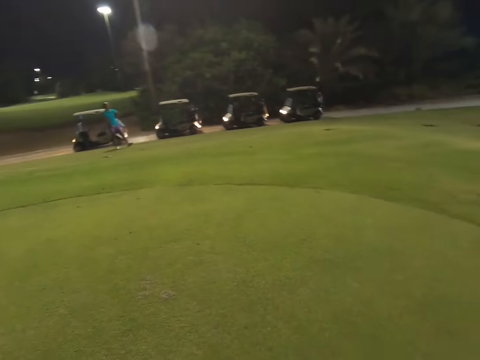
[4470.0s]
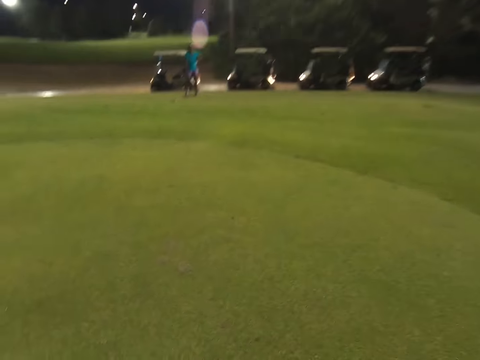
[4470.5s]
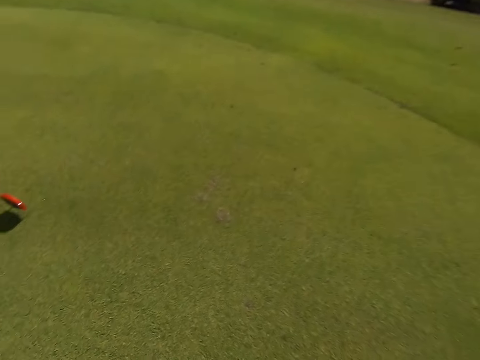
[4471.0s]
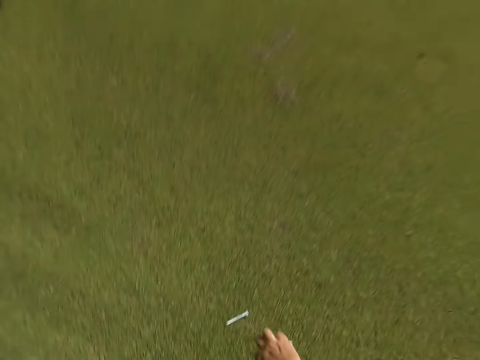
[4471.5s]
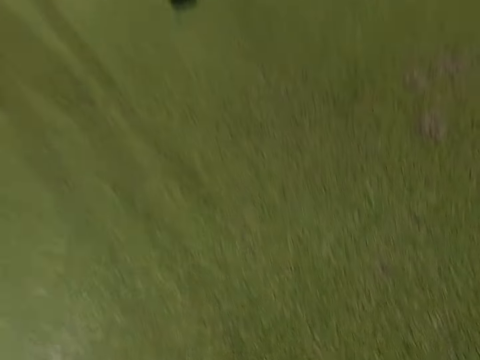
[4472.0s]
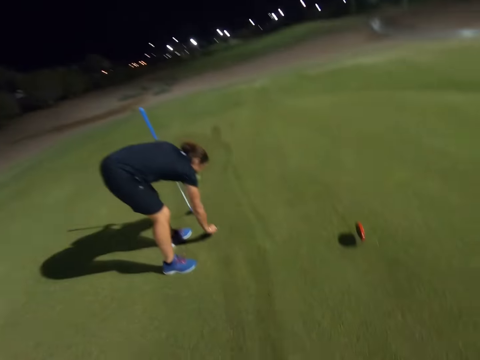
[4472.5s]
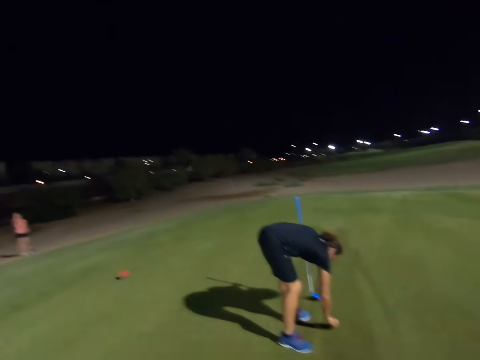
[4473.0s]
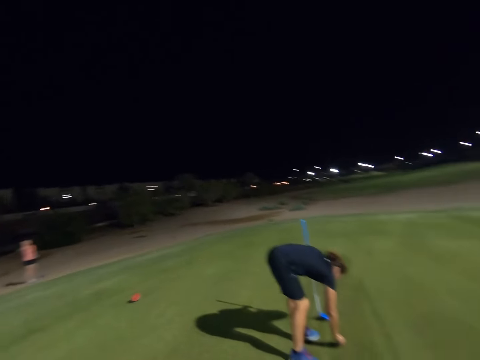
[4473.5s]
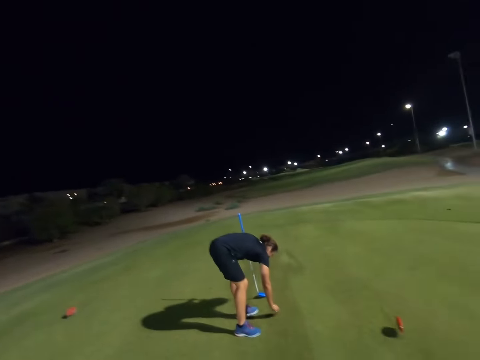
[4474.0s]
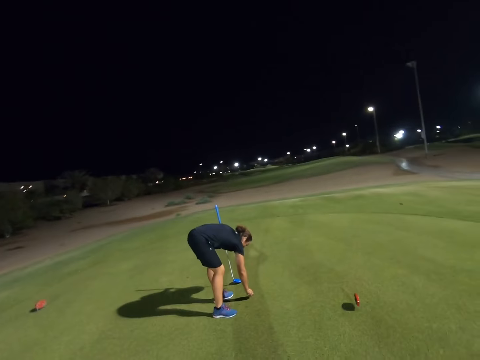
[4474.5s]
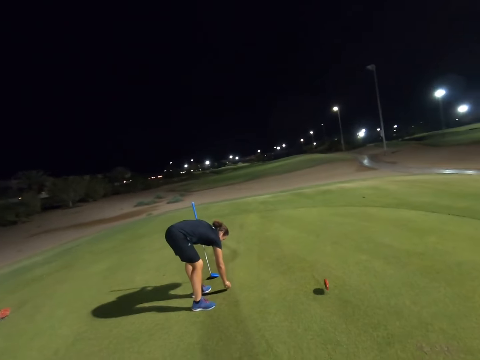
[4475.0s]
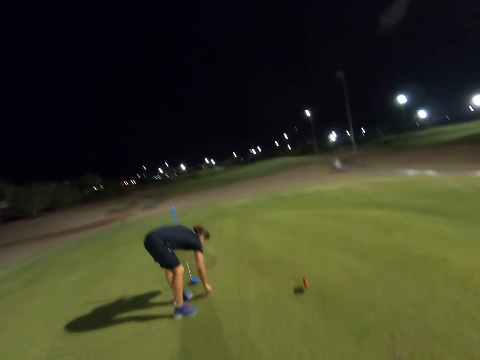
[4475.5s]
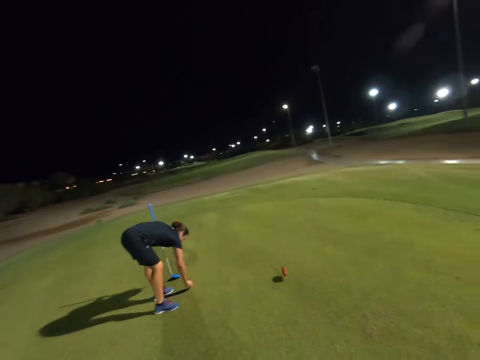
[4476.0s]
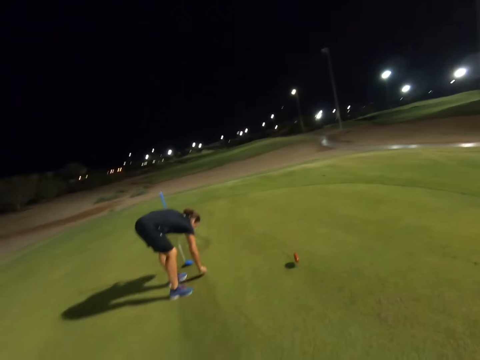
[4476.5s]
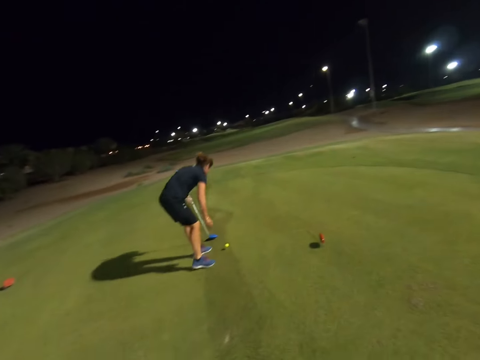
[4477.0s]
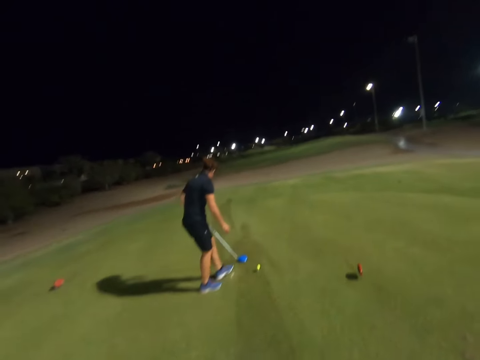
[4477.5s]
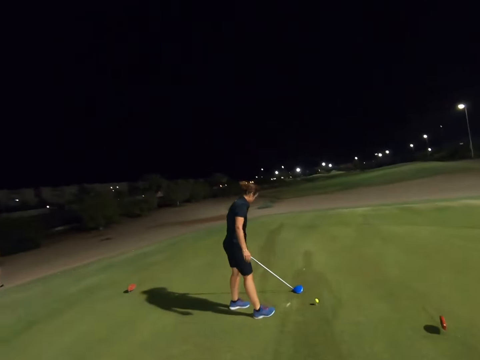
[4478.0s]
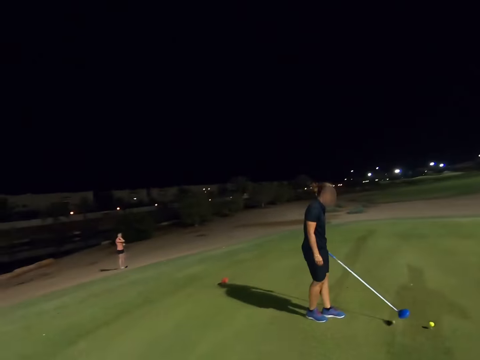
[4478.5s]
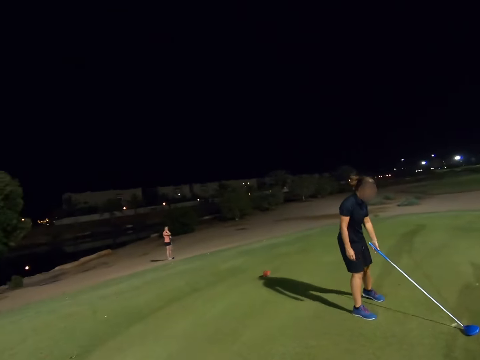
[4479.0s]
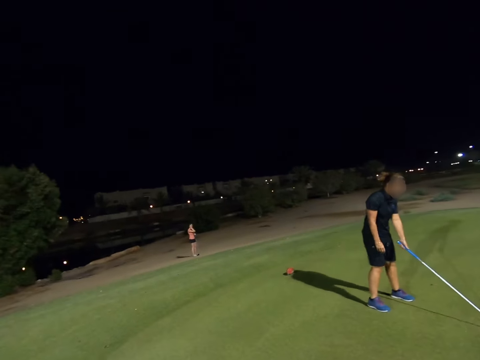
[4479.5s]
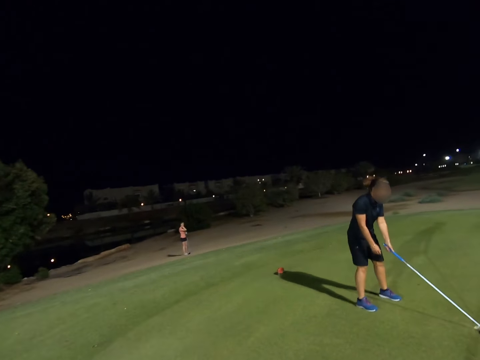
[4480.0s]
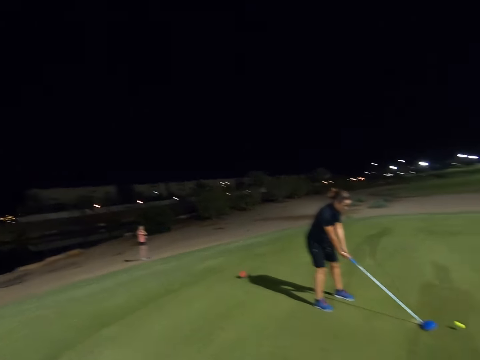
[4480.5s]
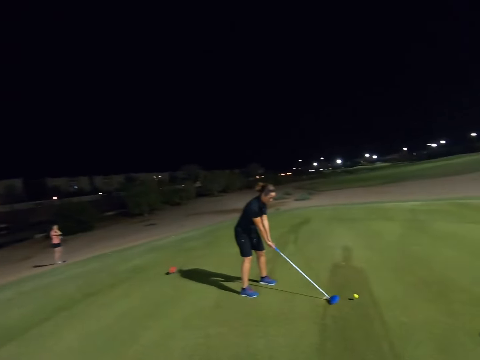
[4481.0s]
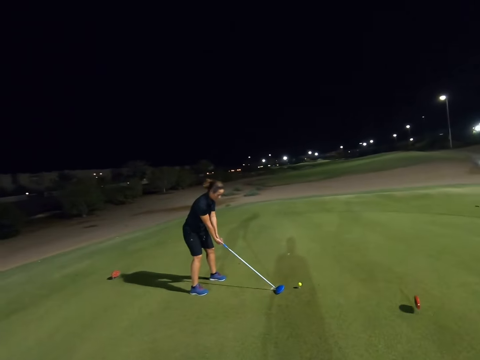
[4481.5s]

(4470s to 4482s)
A woman places the golf ball on the tee.

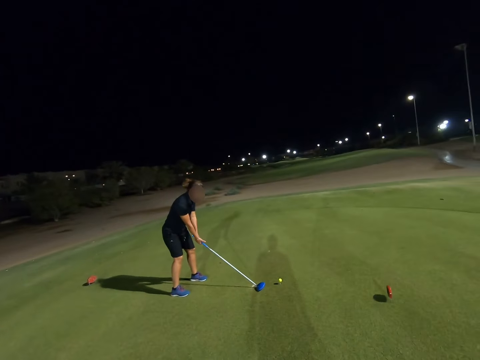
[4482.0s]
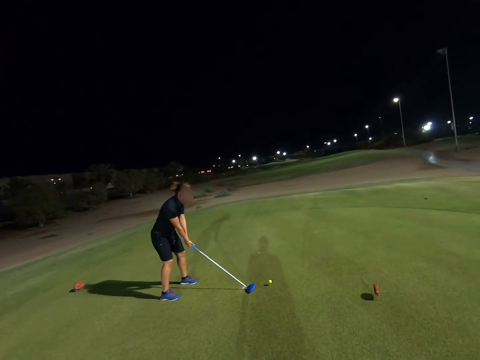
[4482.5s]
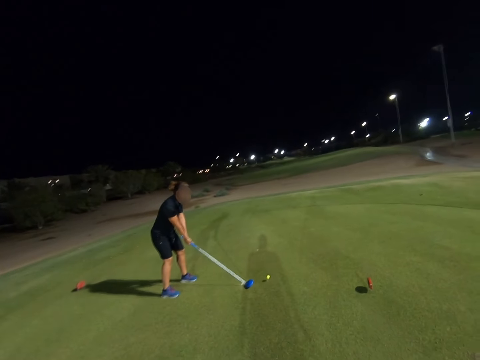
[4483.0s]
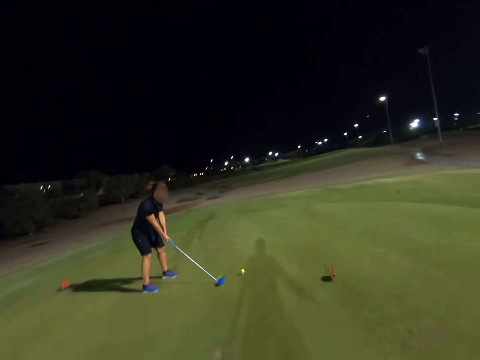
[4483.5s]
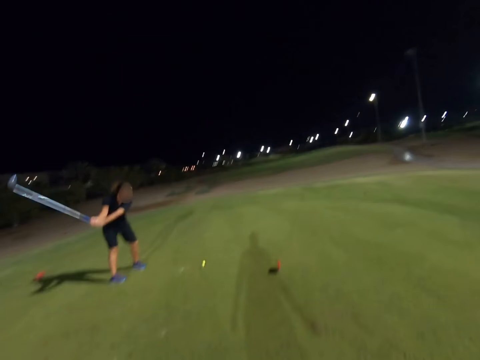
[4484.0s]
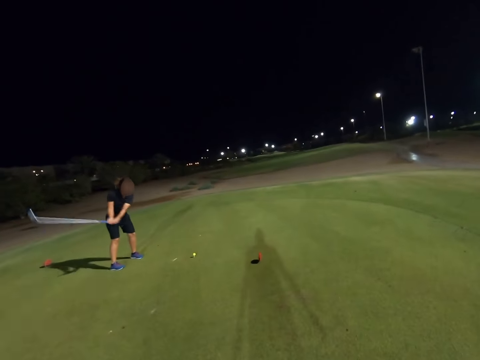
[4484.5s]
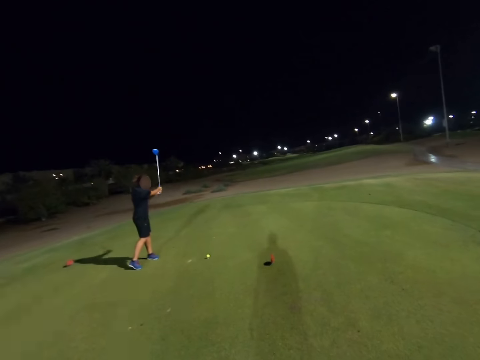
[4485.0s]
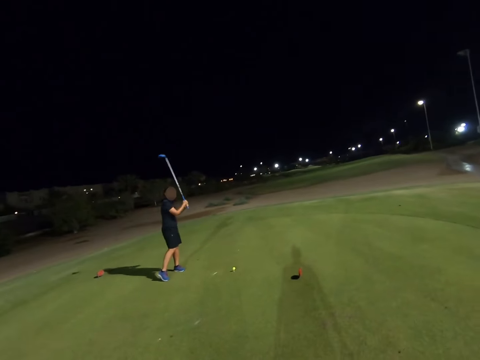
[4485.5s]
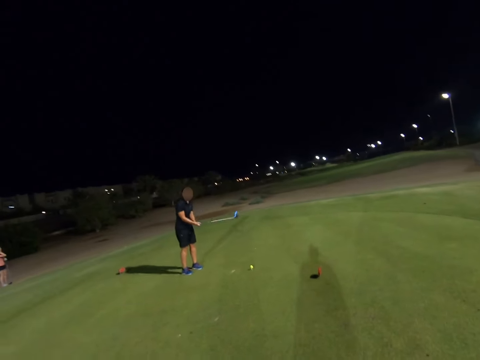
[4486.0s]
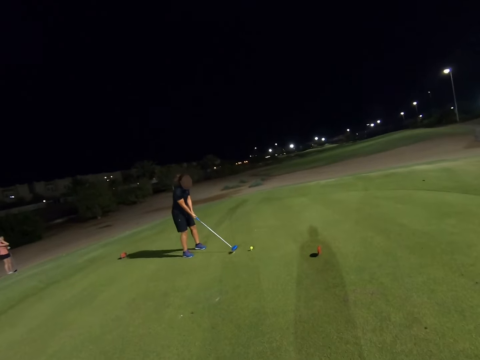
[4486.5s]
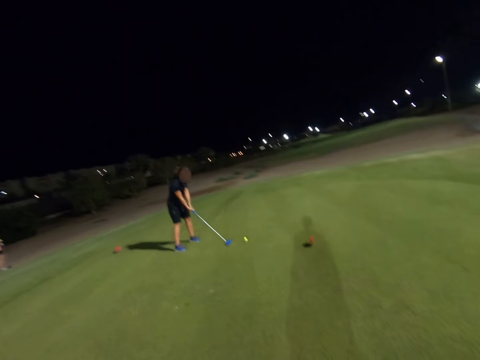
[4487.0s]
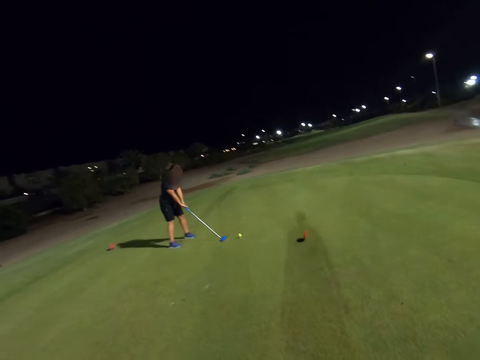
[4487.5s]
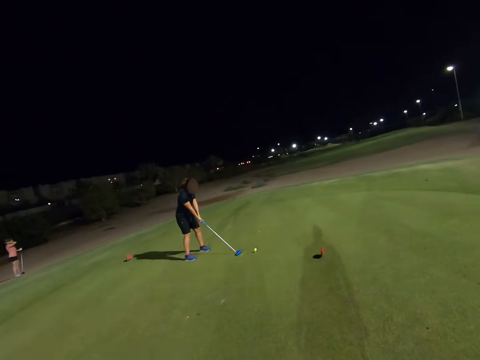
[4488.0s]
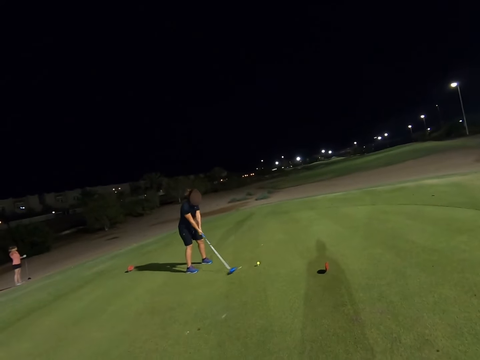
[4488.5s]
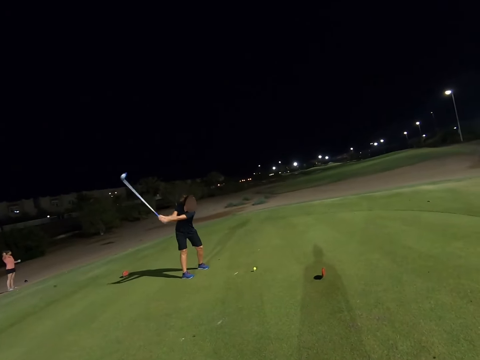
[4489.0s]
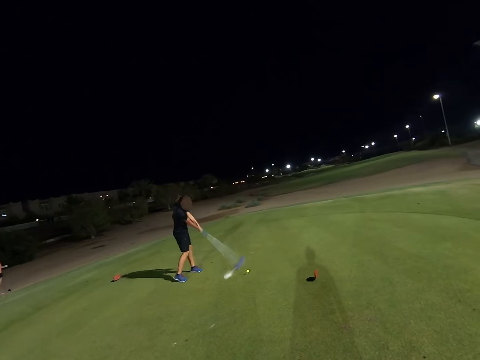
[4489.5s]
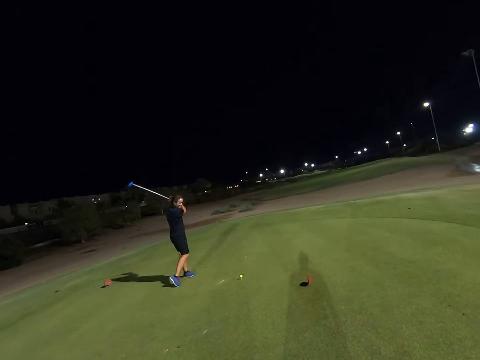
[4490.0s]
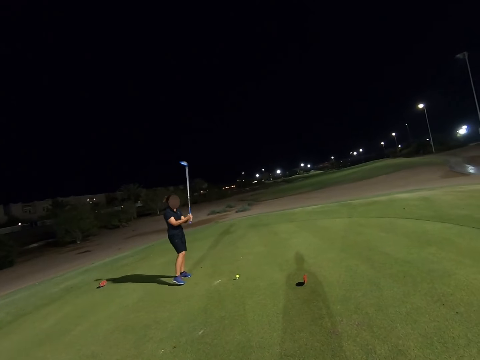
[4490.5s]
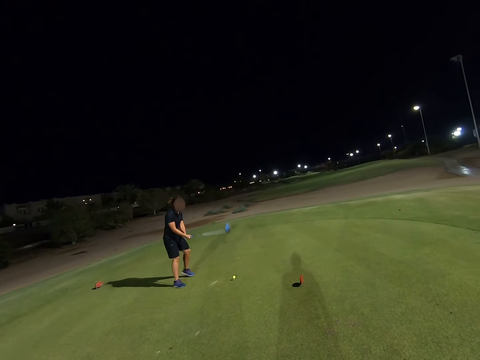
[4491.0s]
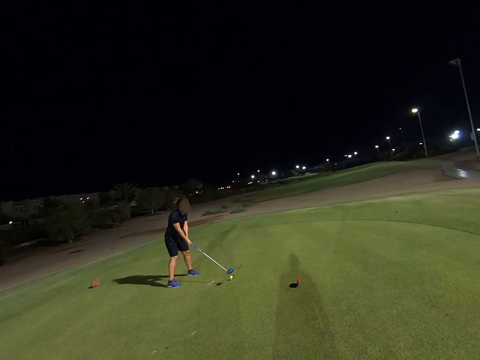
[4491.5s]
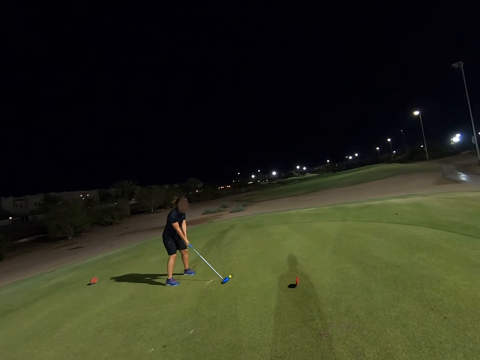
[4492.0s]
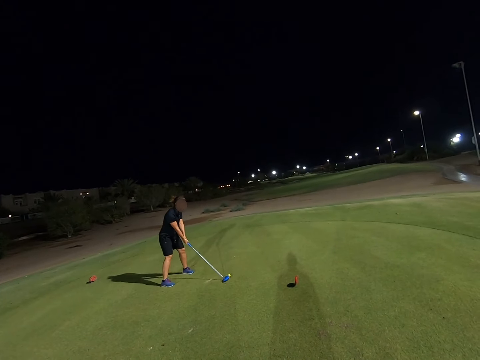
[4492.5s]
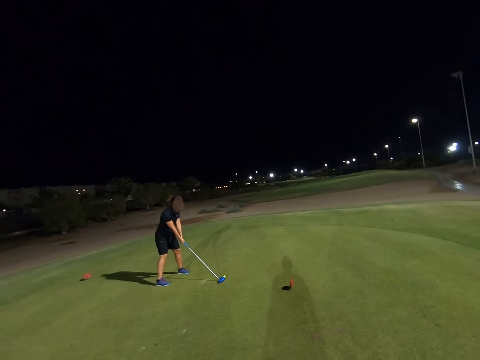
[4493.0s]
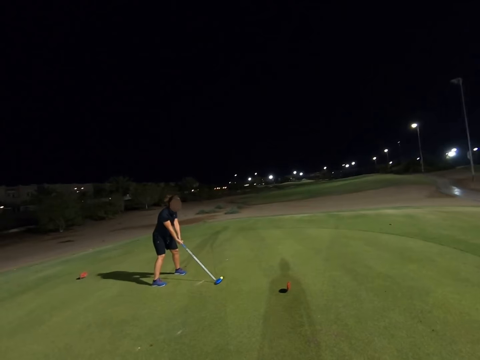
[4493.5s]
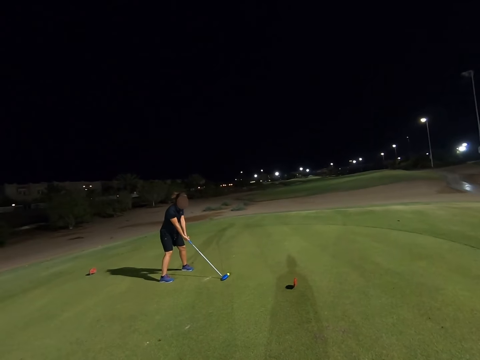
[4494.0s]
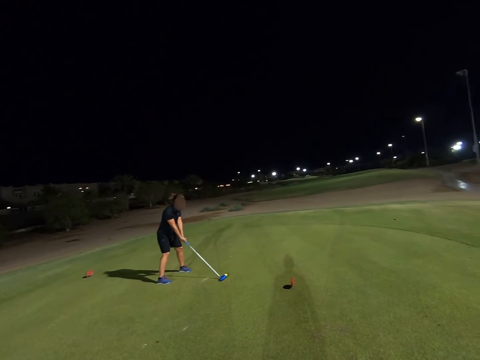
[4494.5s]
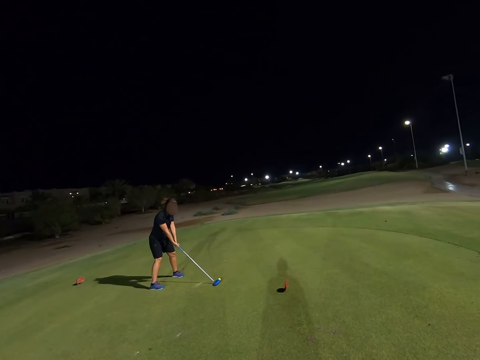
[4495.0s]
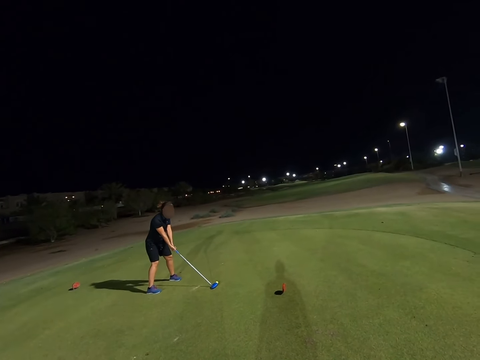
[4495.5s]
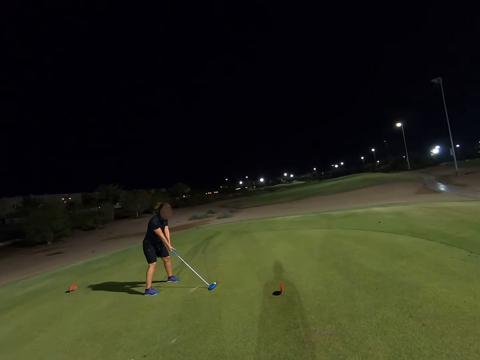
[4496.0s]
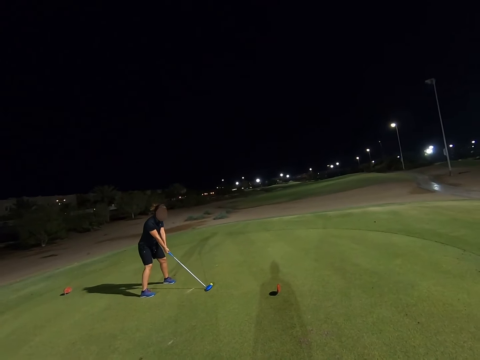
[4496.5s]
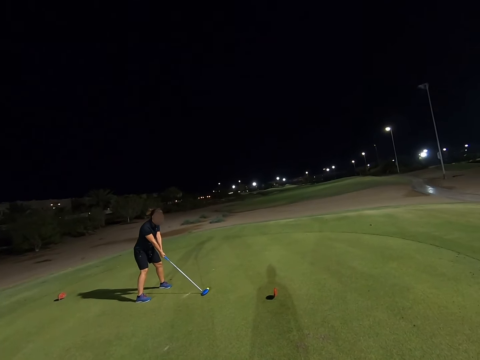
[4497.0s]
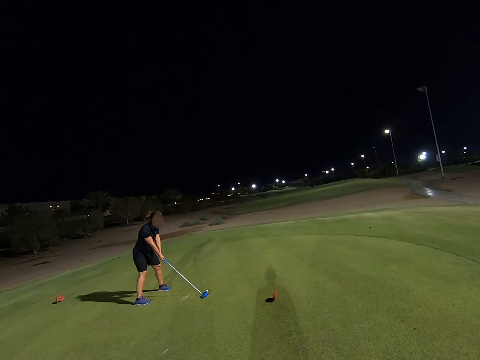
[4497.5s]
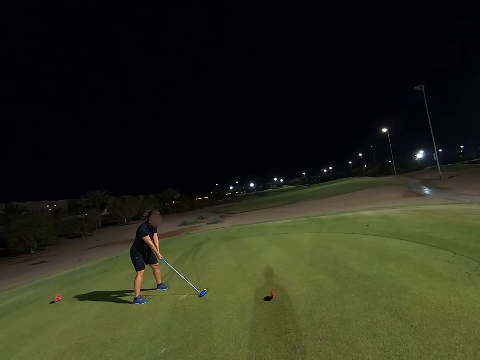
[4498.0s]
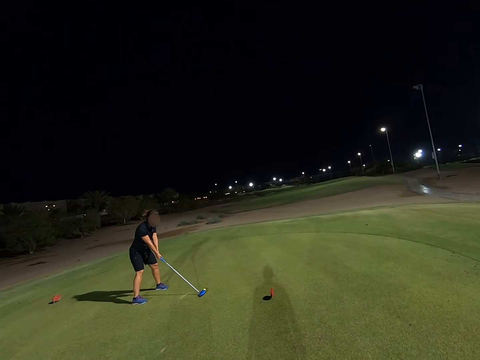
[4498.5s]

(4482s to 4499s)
A lady throws the ball and swings the golf club.
